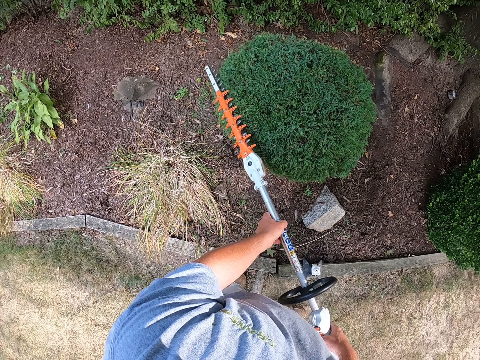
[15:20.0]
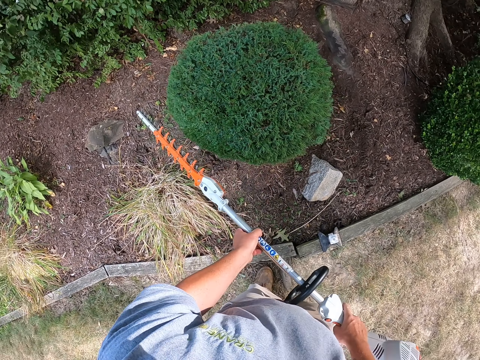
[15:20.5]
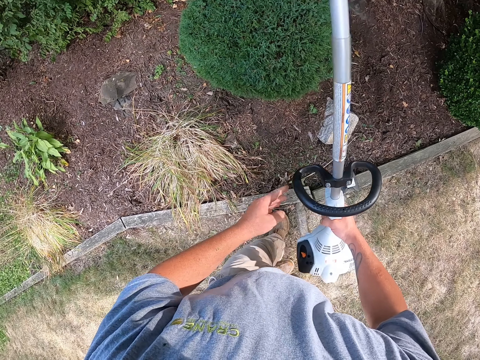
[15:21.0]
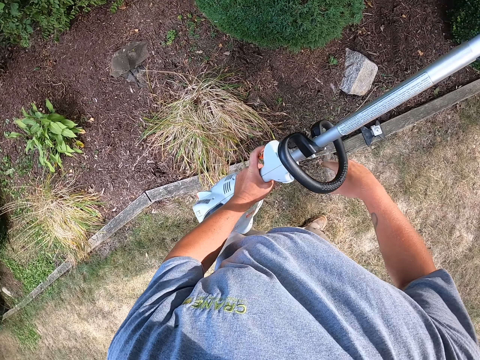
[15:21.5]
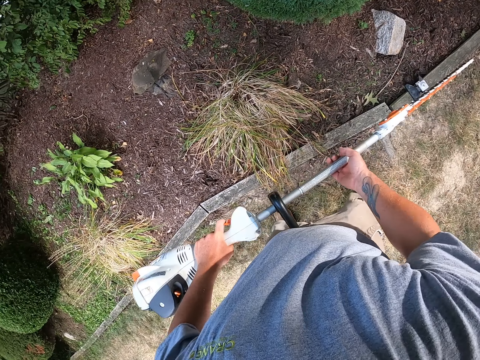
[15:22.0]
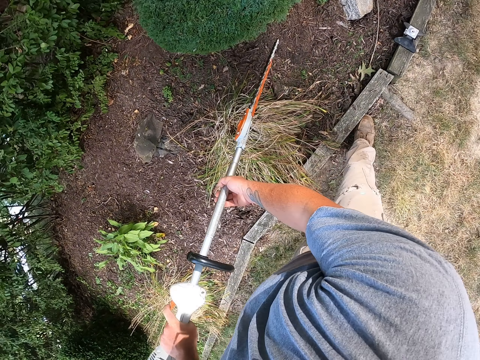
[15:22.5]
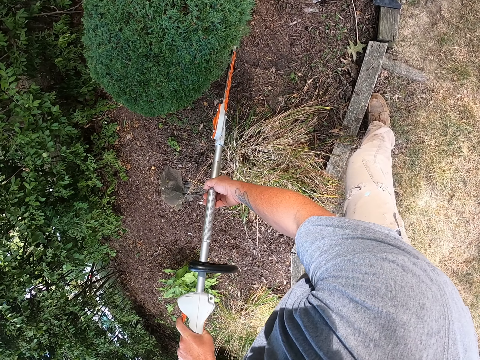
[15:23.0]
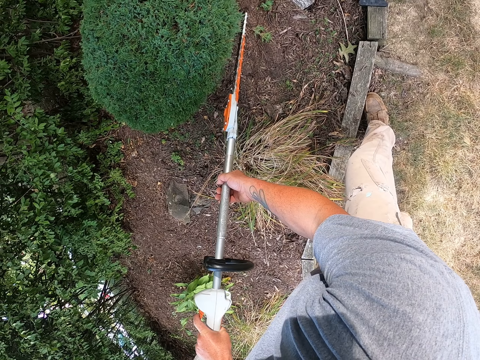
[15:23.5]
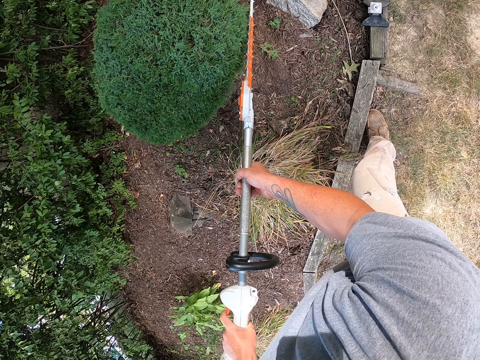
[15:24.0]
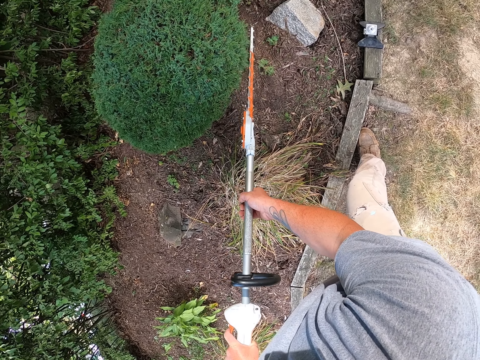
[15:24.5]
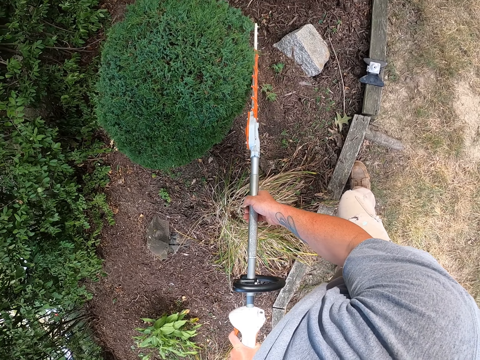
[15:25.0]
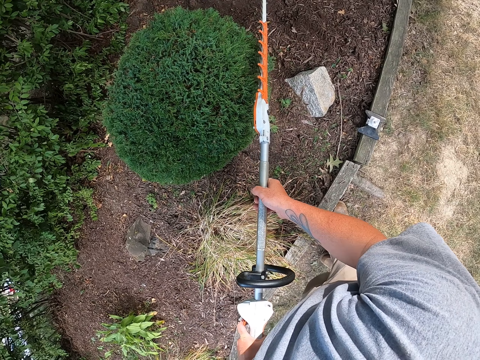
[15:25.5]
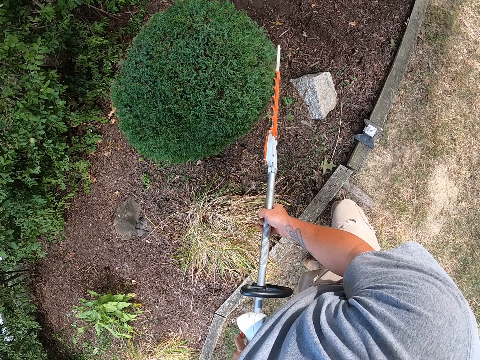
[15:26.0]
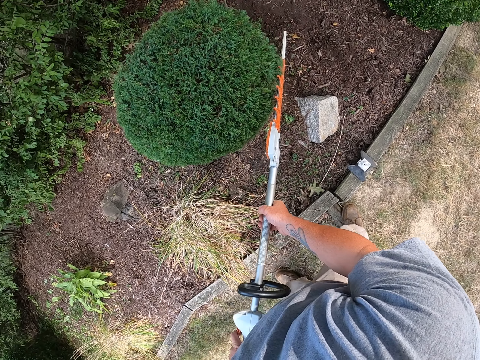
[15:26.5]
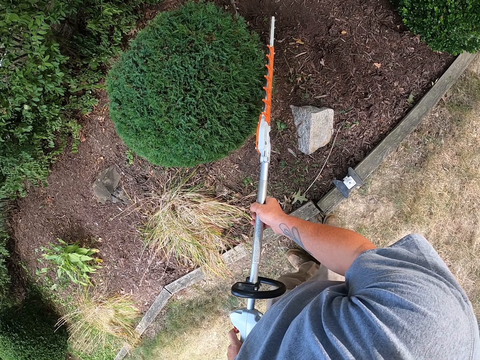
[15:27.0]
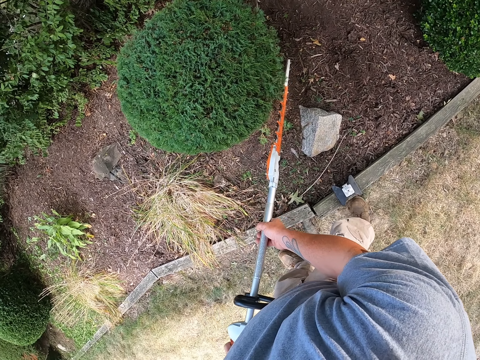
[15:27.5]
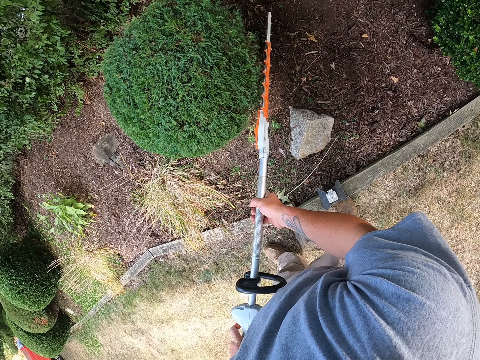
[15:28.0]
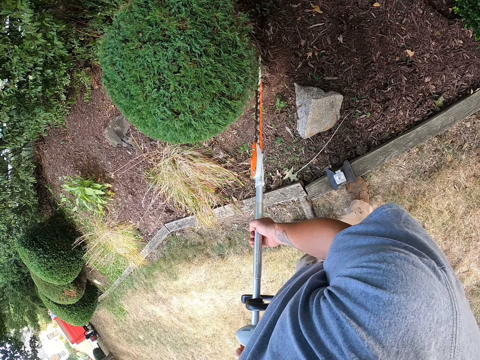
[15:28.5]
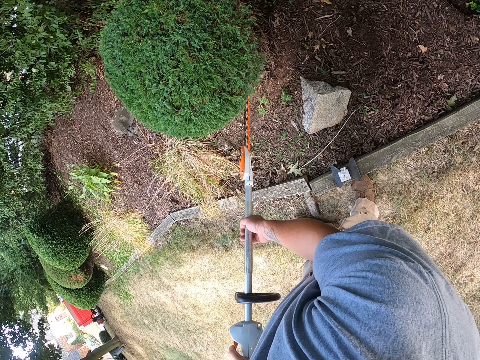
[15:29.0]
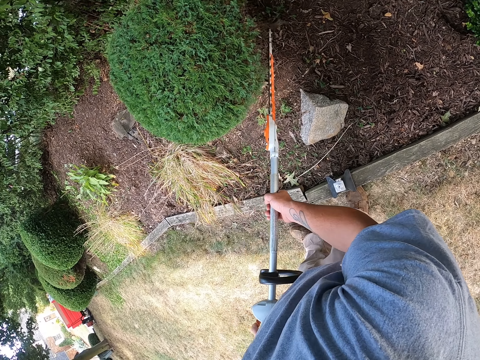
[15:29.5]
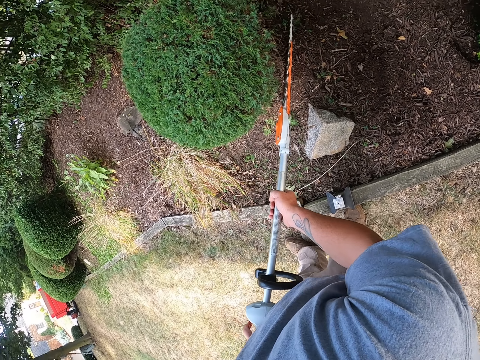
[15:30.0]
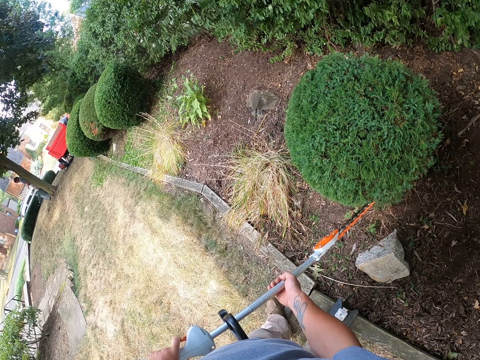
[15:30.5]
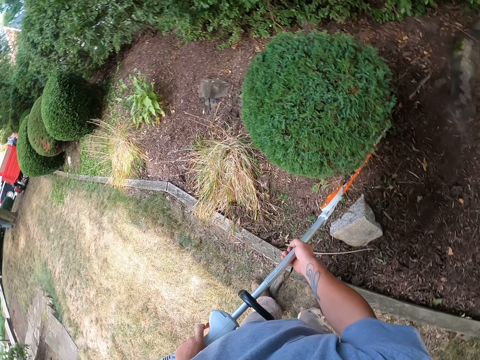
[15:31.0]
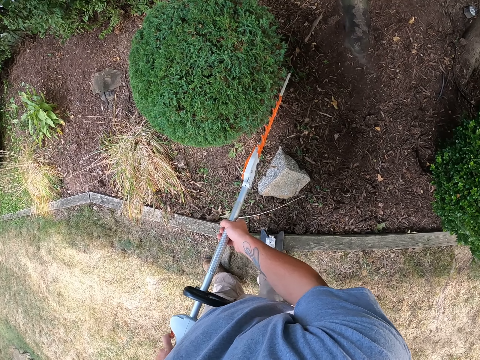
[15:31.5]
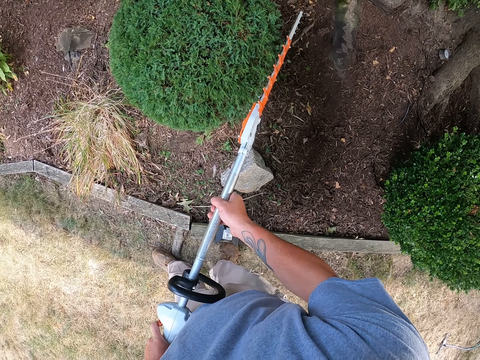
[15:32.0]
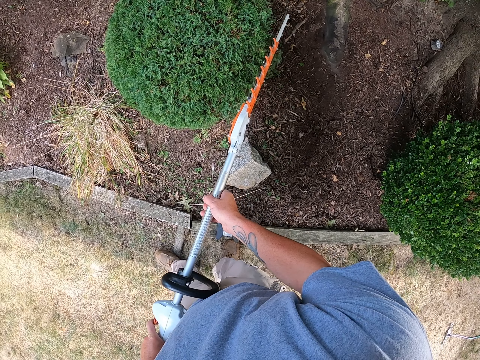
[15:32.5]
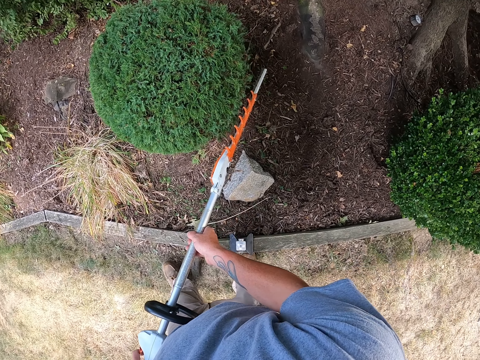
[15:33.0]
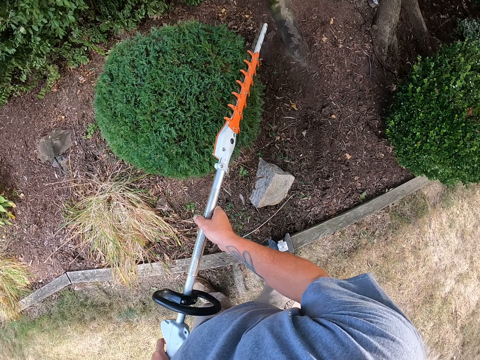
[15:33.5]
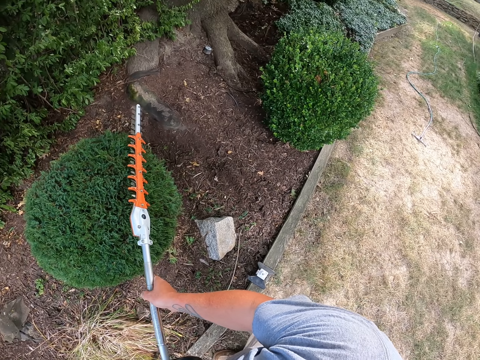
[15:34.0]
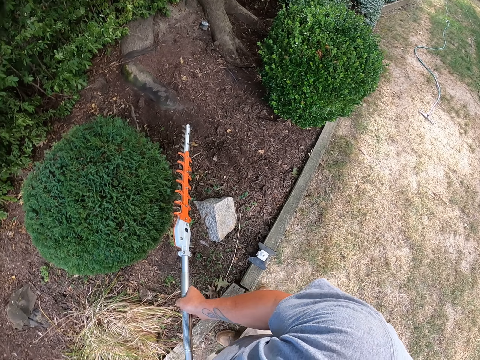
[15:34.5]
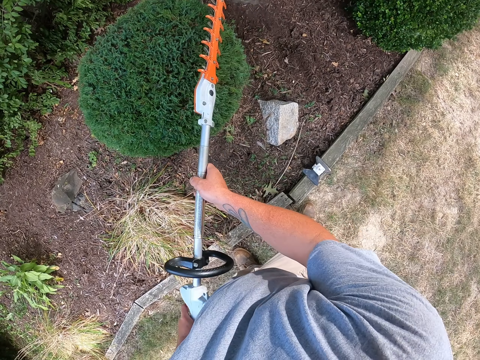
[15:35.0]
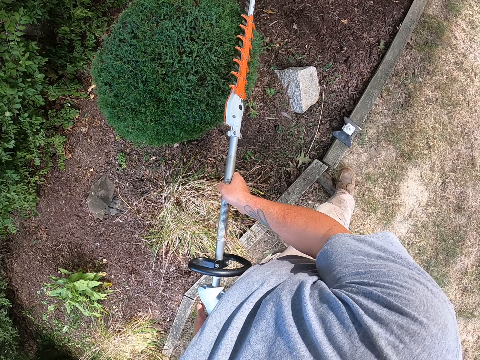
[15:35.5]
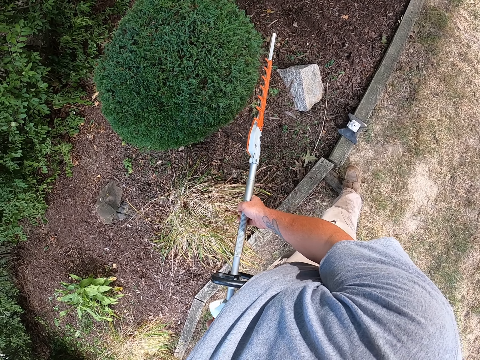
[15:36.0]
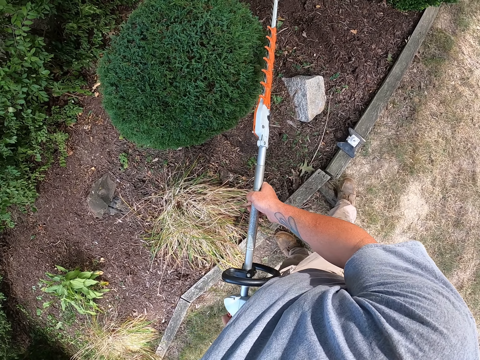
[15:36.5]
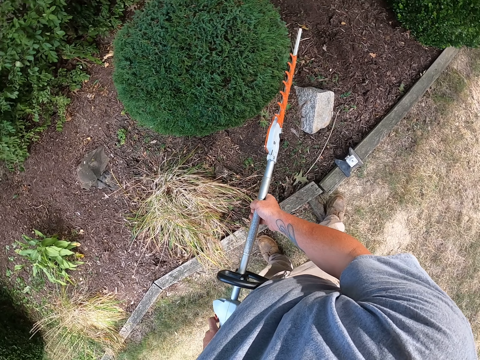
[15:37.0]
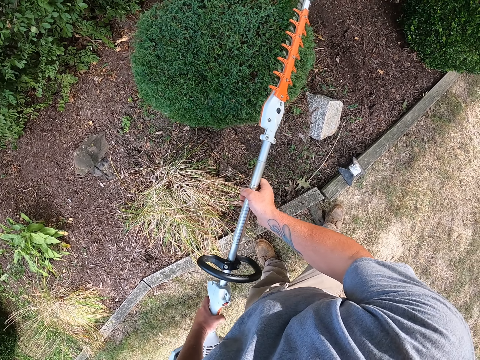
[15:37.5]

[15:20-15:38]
The camera wearer changes the position of a hedge trimmer. They turn something. They trim a shrub or garden tree using the hedge trimmer. They walk around the garden. They trim the shrub using the hedge trimmer, look around, and turn left. They trim the garden tree, turn right, and trim the garden tree.

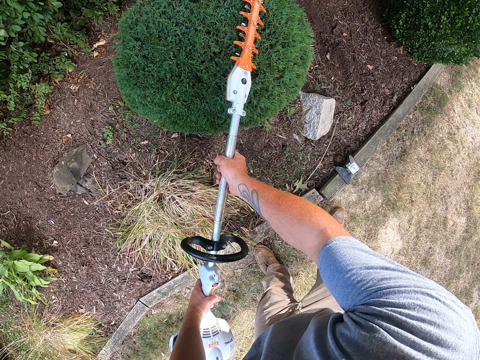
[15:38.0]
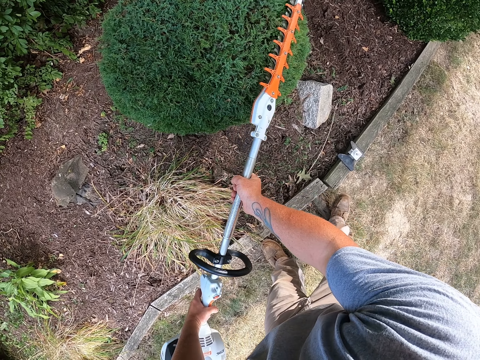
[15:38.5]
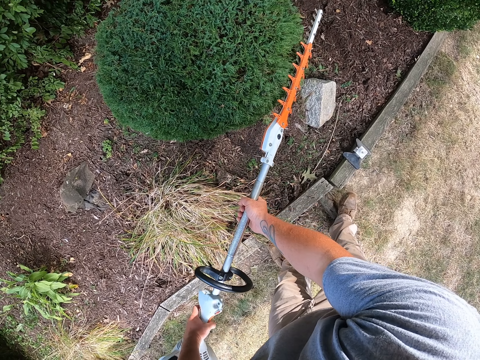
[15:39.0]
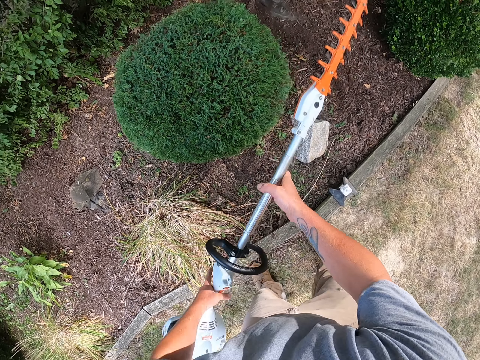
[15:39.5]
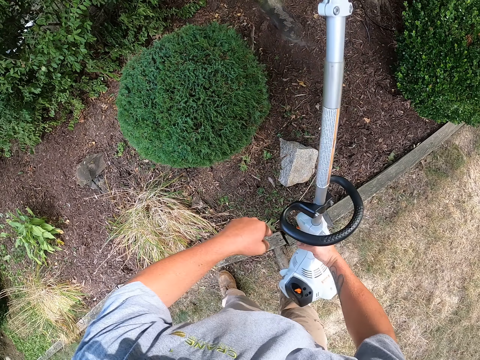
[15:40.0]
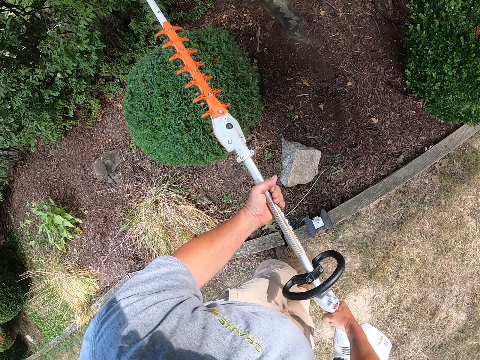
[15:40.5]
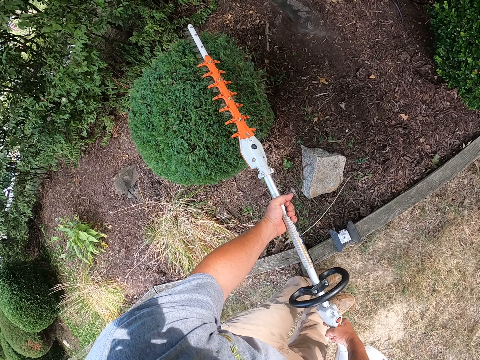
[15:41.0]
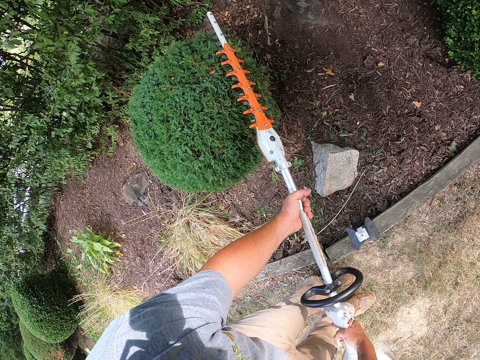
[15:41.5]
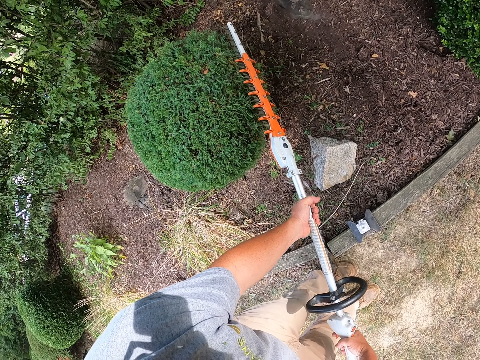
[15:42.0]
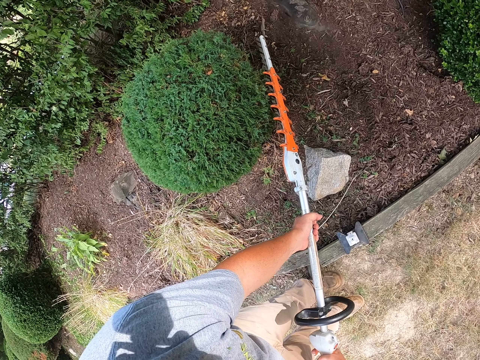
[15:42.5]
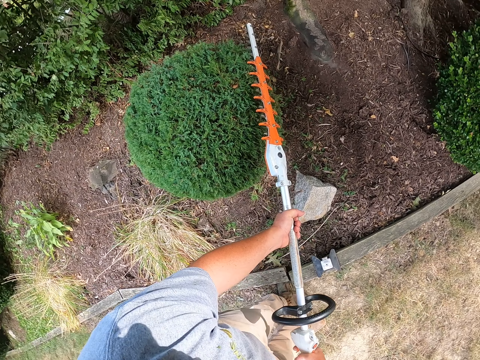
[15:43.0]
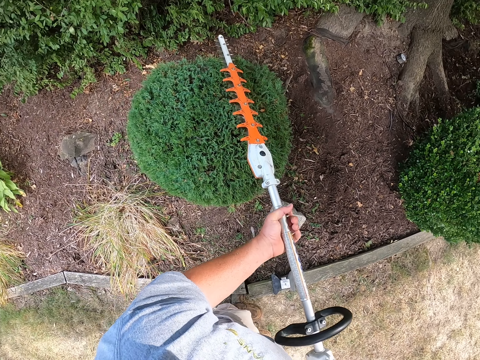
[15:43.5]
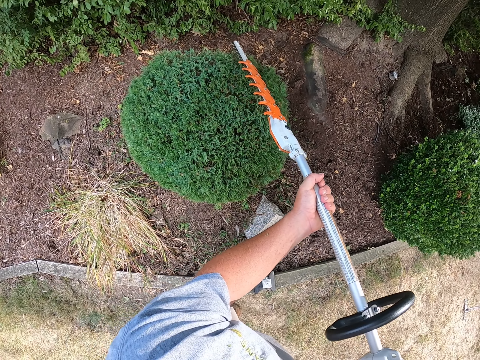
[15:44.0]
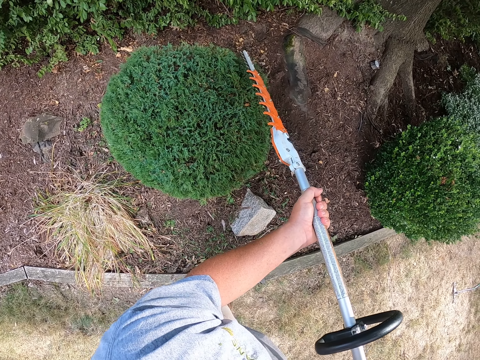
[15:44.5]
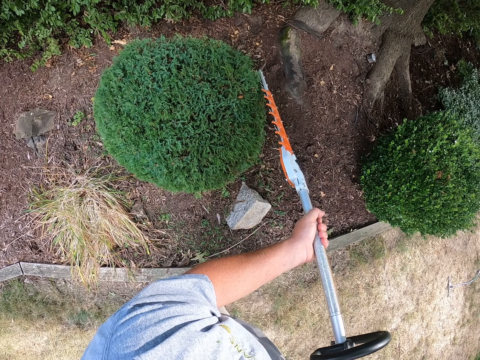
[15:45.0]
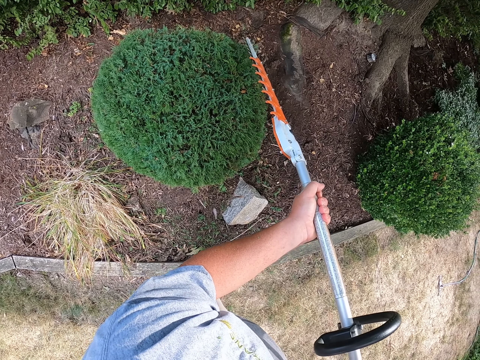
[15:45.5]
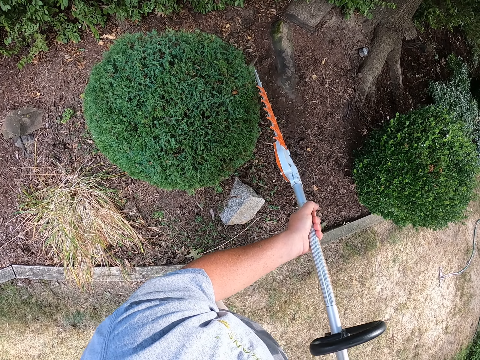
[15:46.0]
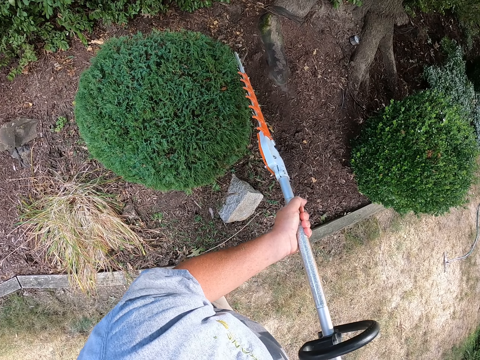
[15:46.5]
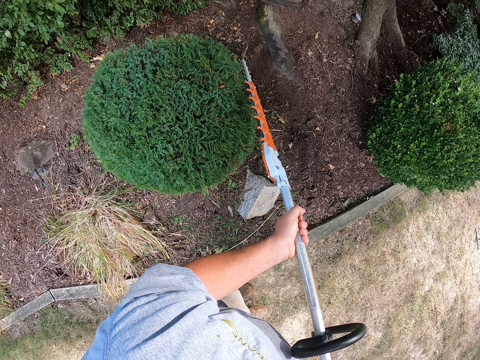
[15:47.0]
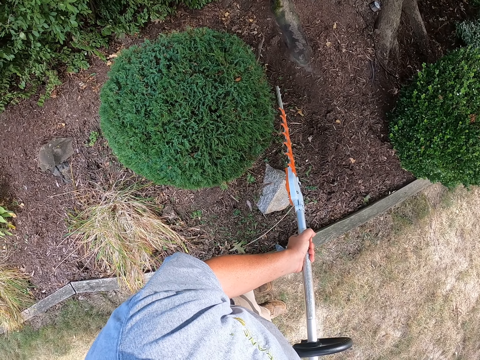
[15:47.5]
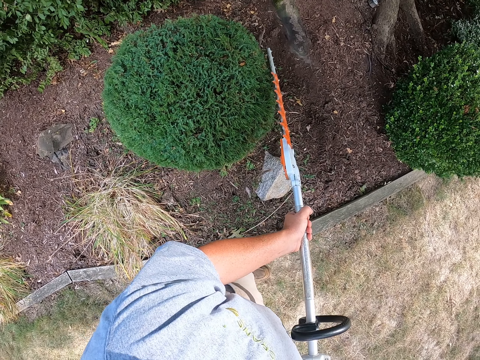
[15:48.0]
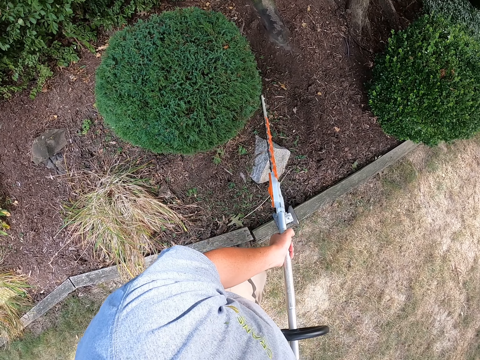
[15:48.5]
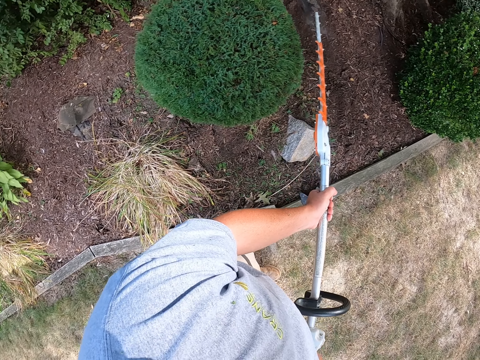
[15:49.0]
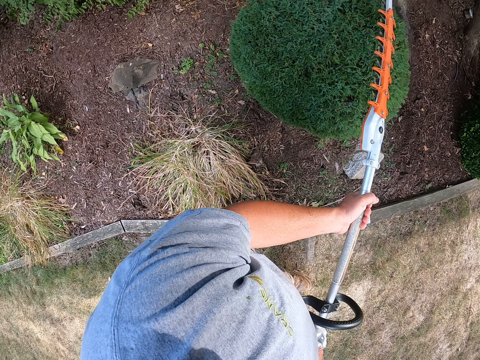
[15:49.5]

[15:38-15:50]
The camera wearer changes the position of a hedge trimmer. They turn something. They trim a shrub using the hedge trimmer.
